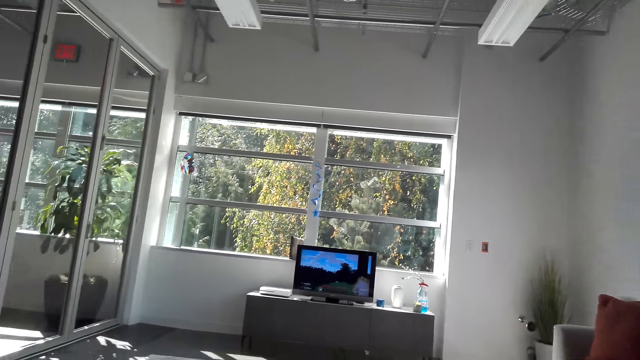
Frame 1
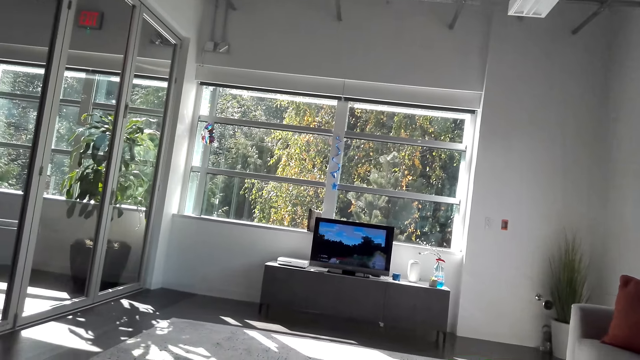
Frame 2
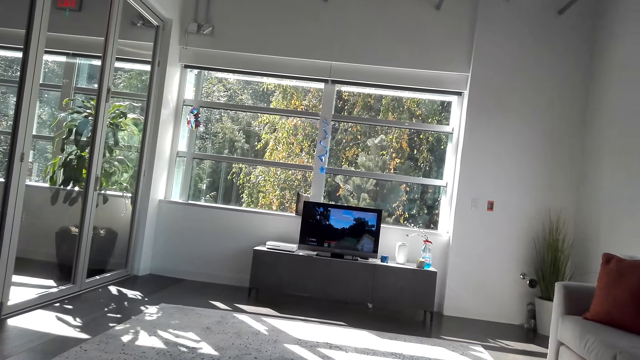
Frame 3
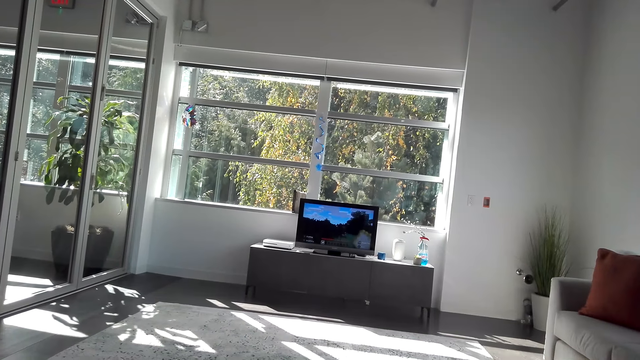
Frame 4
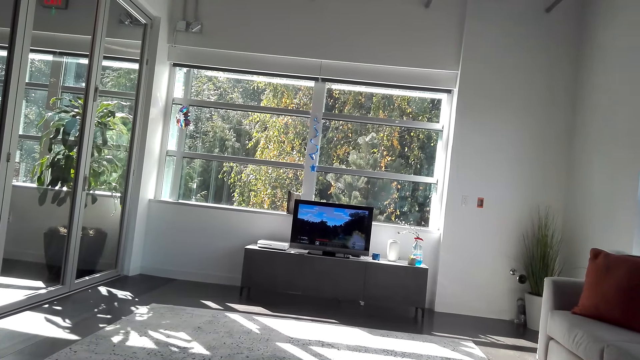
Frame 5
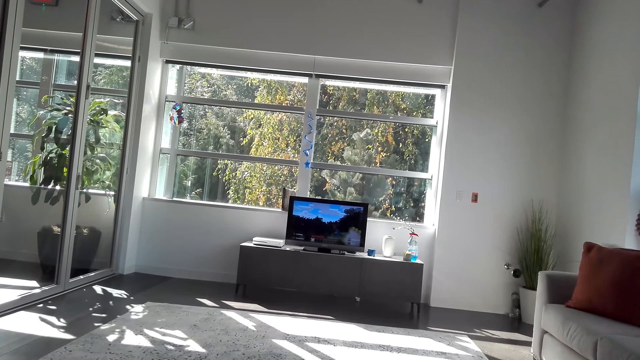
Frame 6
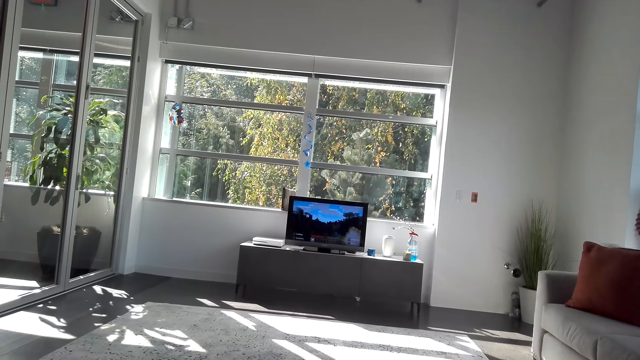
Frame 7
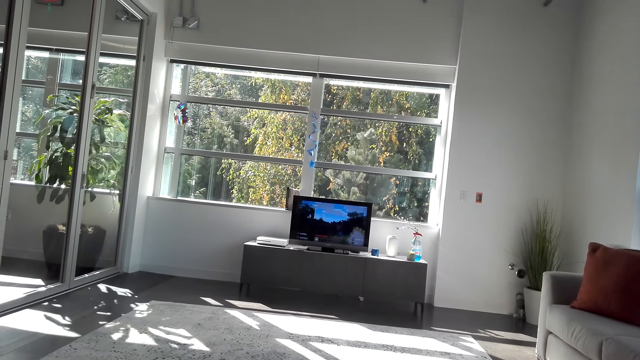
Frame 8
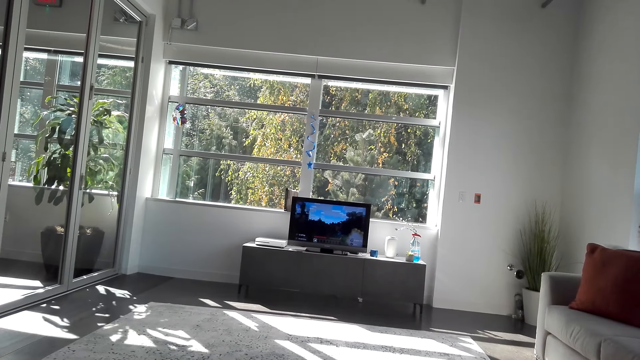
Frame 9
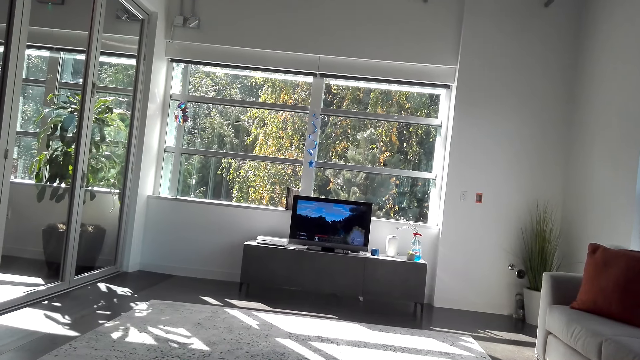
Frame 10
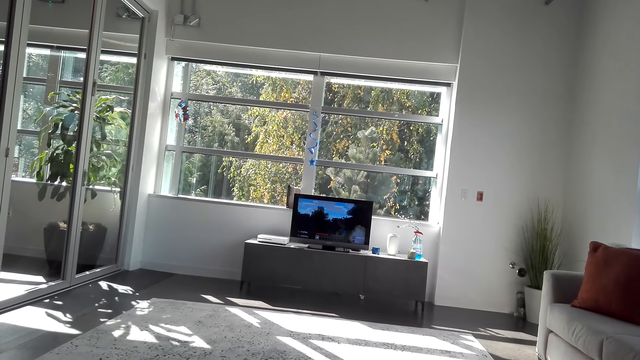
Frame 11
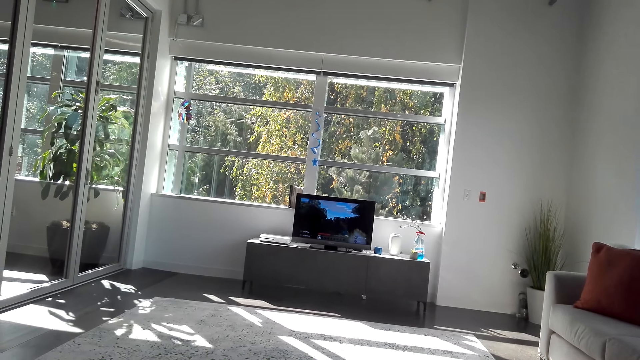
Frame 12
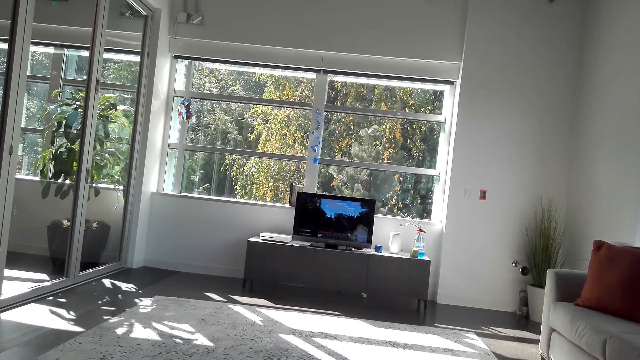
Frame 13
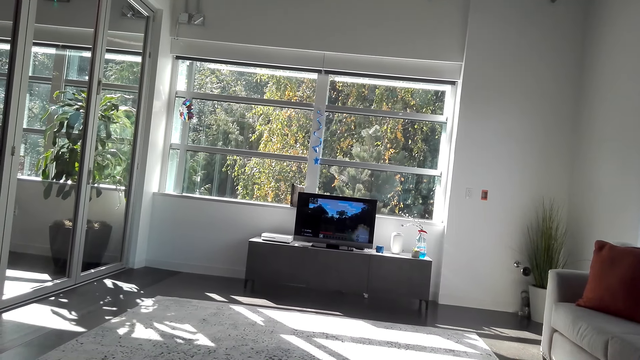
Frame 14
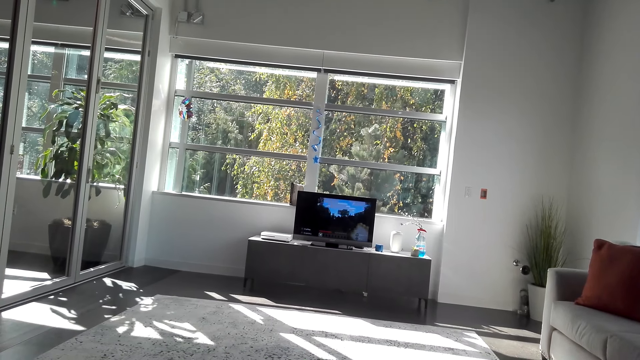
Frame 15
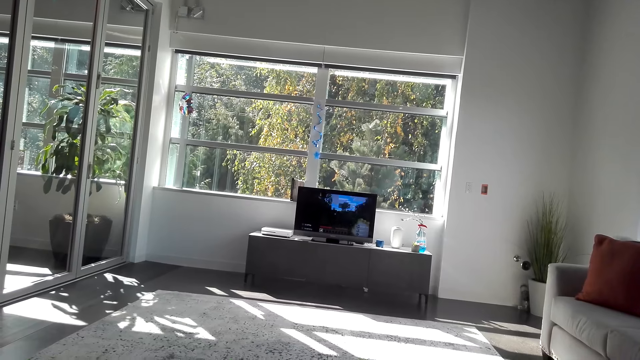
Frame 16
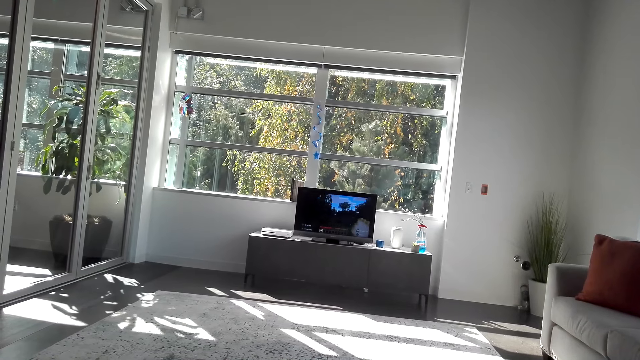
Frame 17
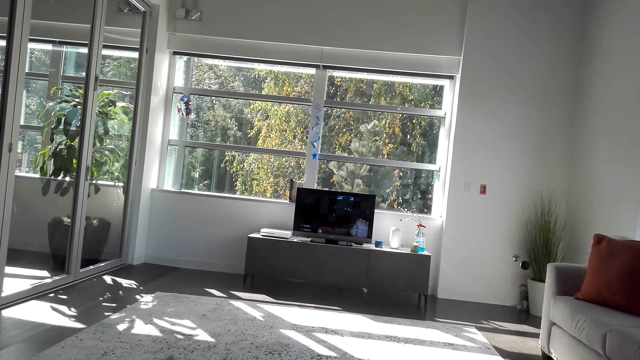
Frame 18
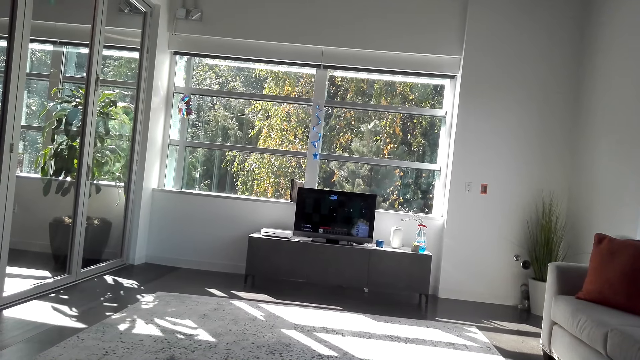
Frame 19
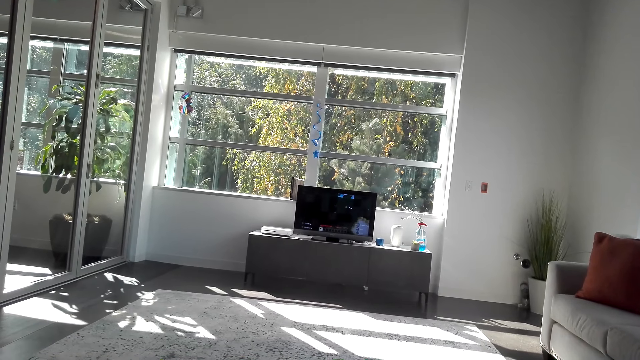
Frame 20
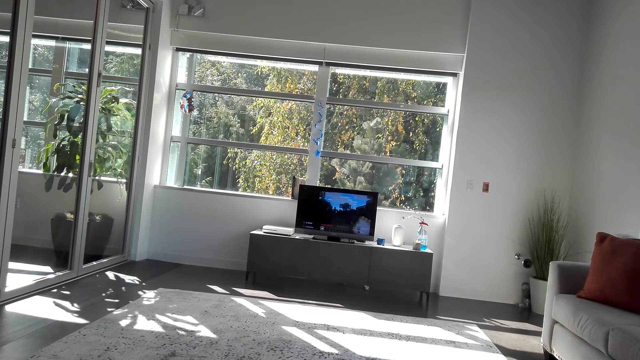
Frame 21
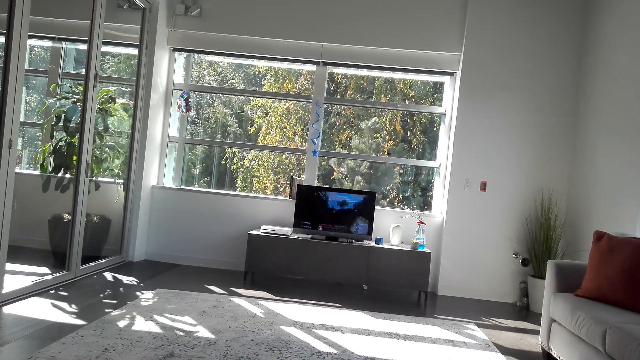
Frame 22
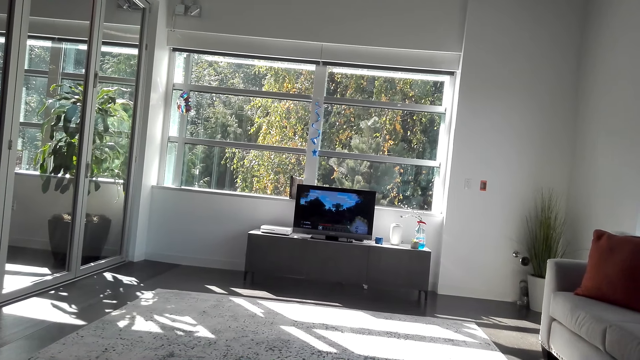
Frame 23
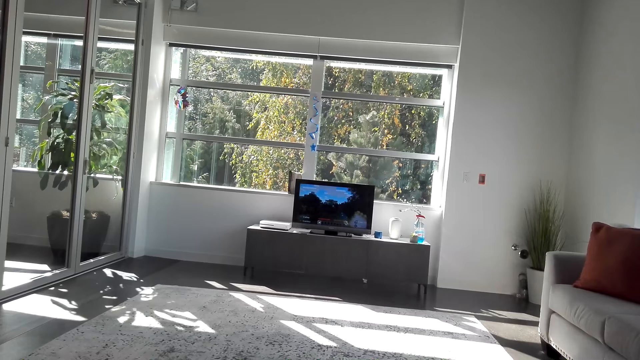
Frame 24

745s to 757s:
The camera wearer dials the gaming controller. They dial the gaming controller again.

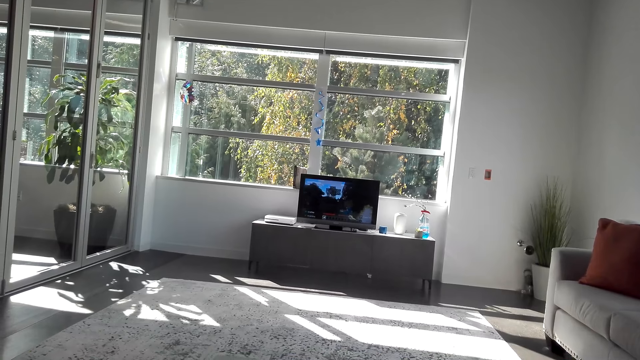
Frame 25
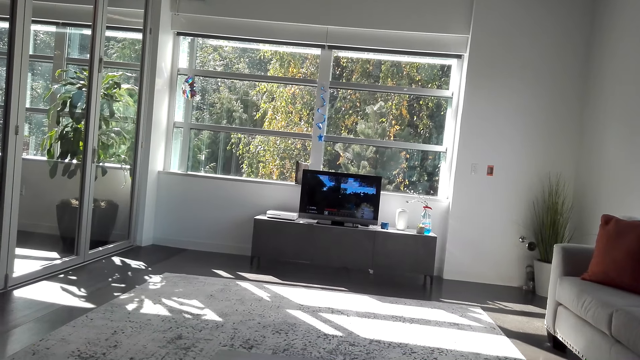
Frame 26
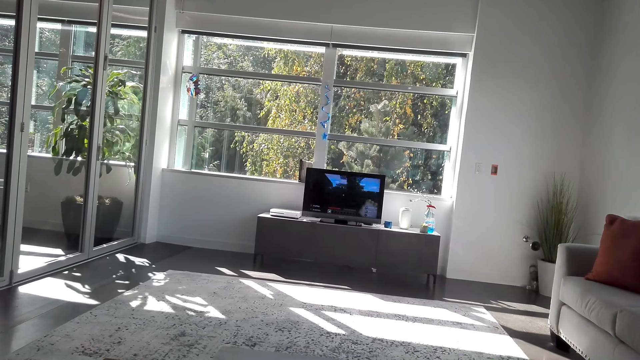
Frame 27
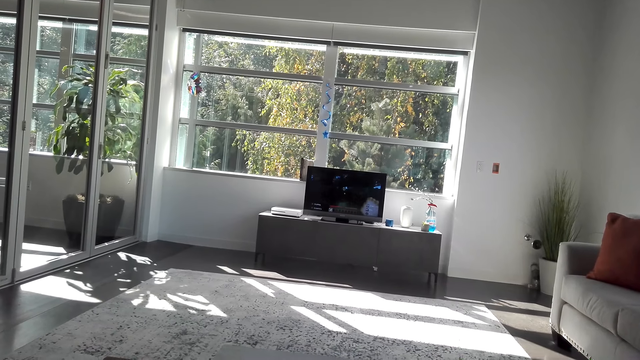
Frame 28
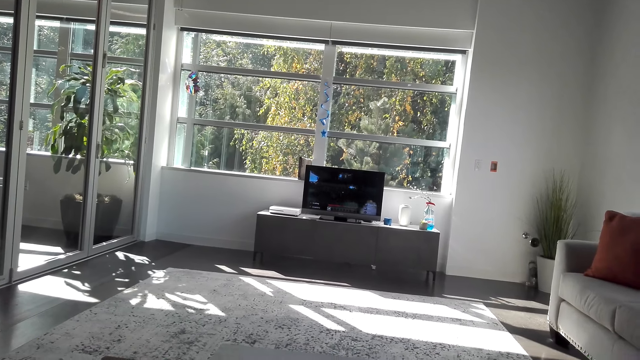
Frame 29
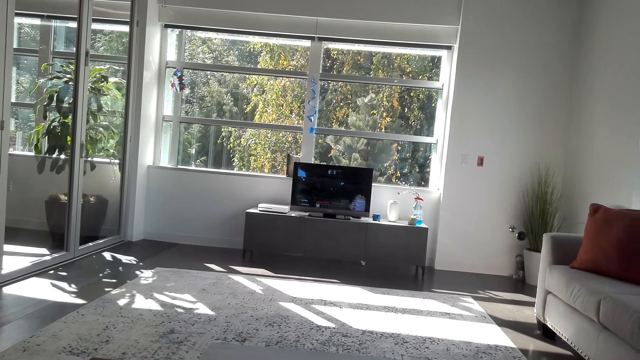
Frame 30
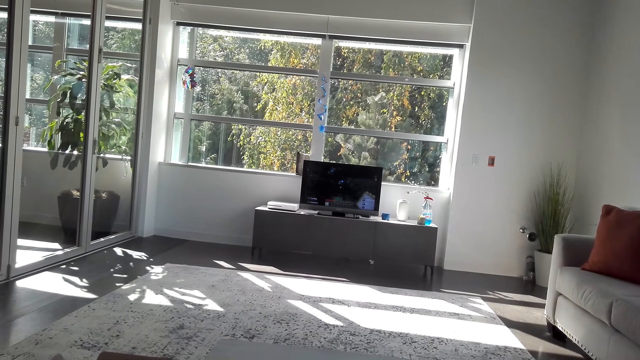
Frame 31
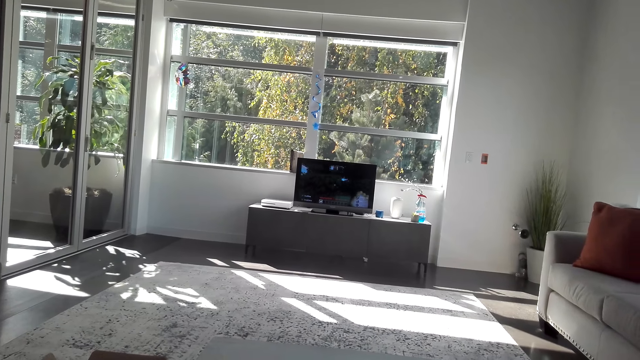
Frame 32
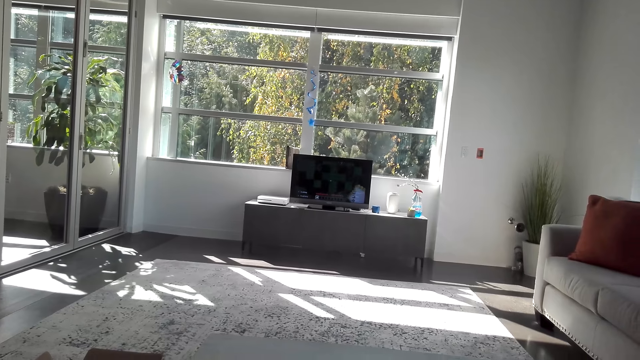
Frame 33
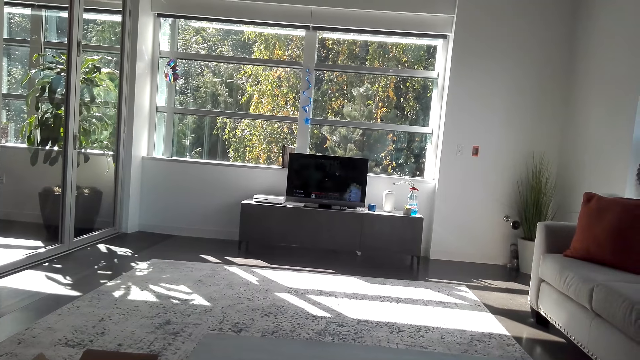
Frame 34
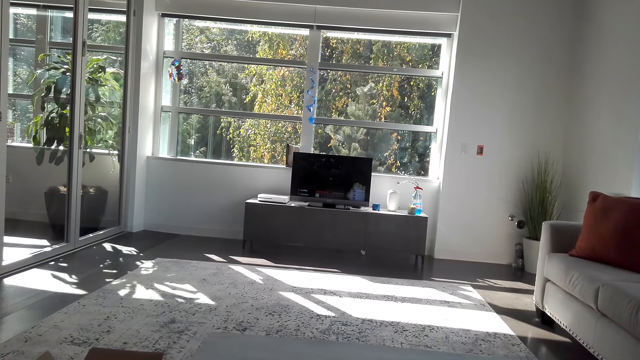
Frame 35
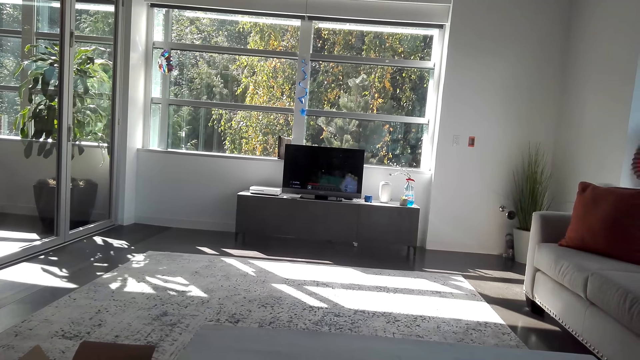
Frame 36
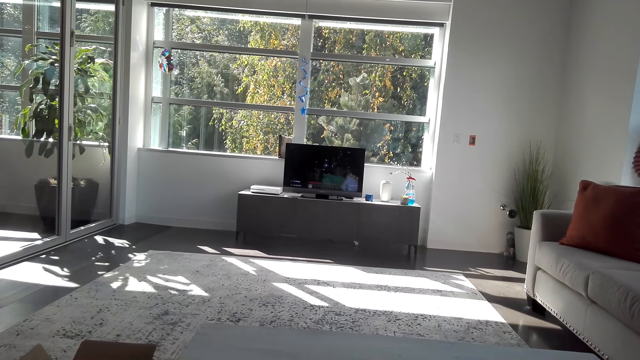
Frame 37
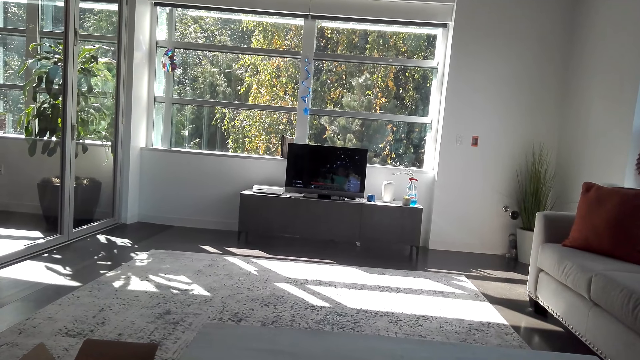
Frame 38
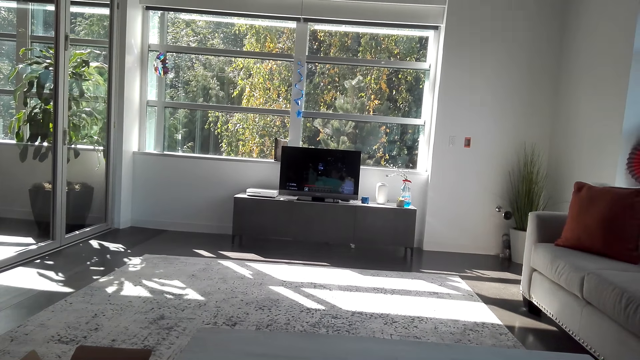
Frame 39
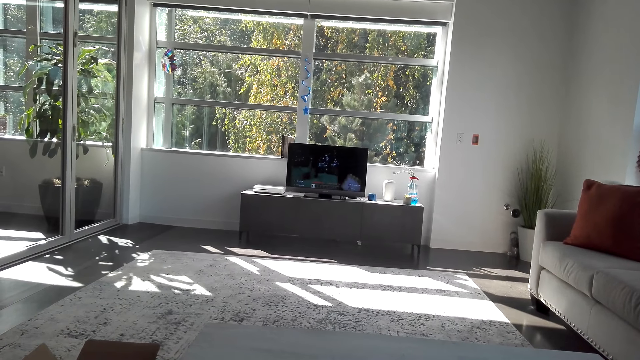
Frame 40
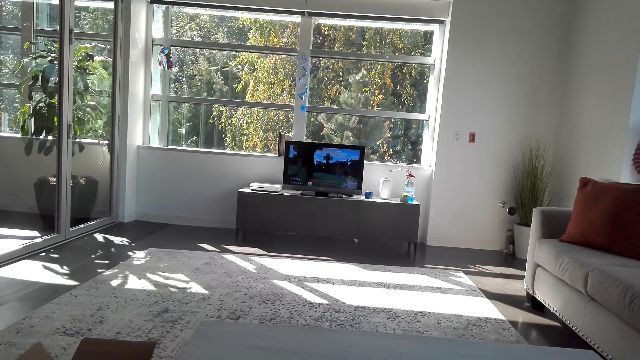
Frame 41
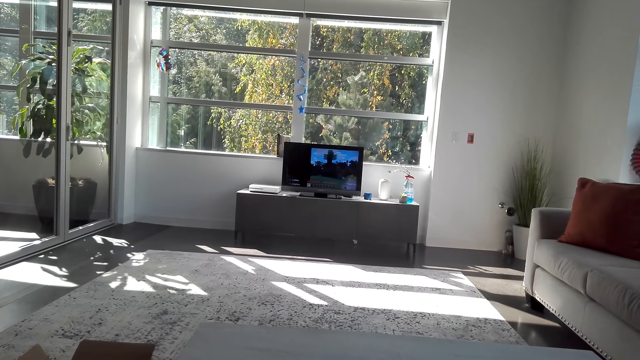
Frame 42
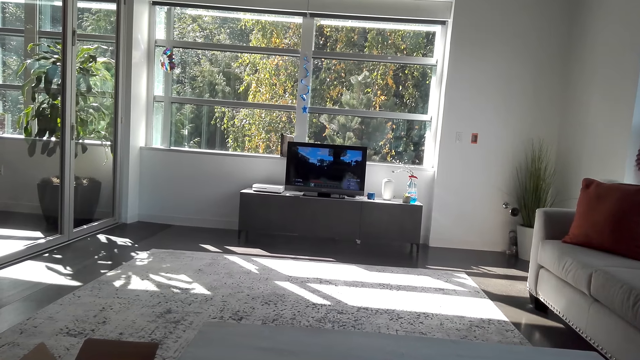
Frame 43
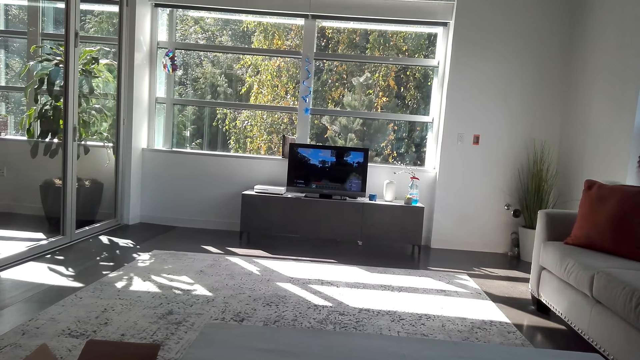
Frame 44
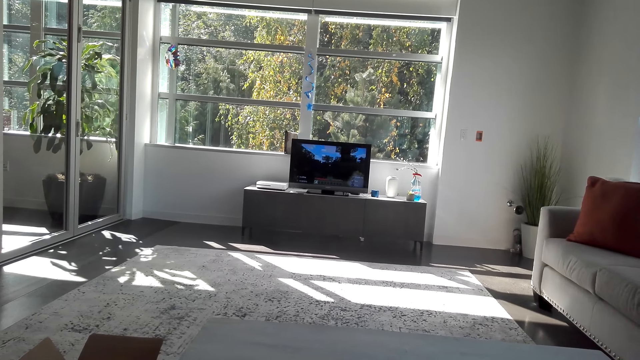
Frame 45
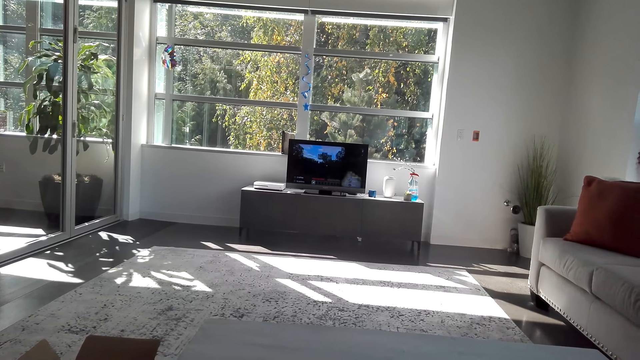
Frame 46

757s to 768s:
The camera wearer dials the gaming controller. They dial the gaming controller again.
